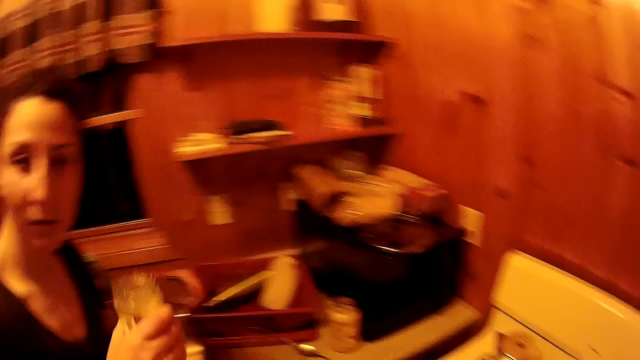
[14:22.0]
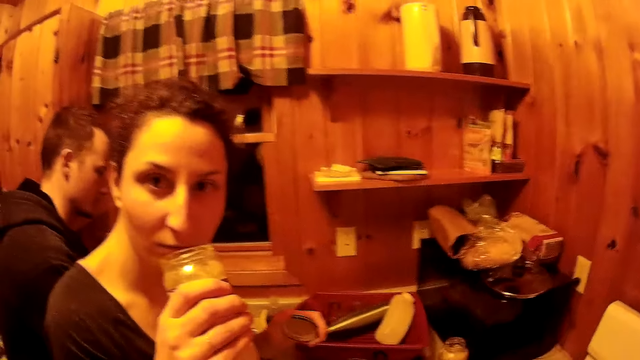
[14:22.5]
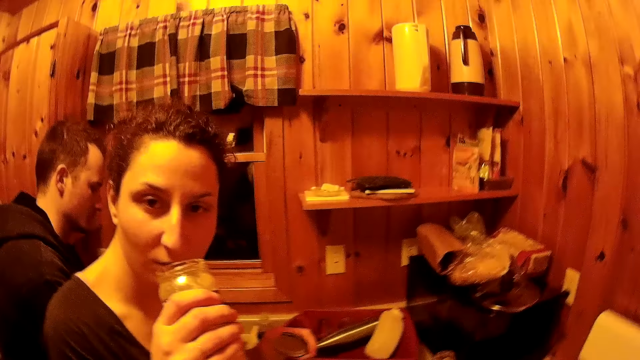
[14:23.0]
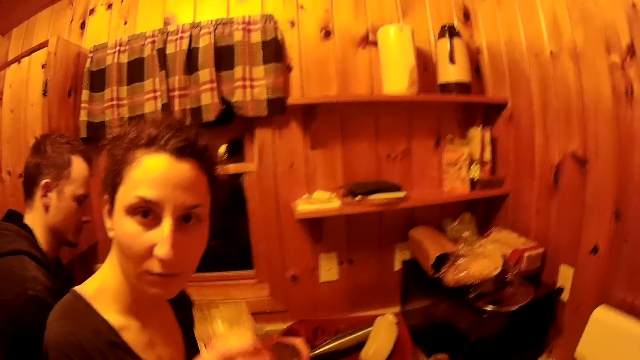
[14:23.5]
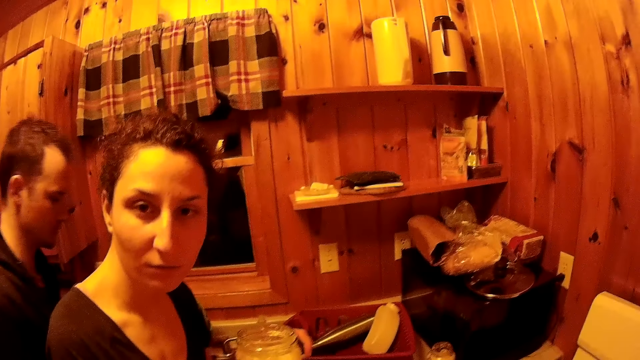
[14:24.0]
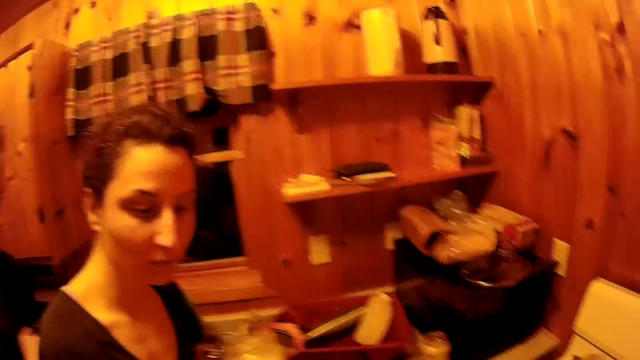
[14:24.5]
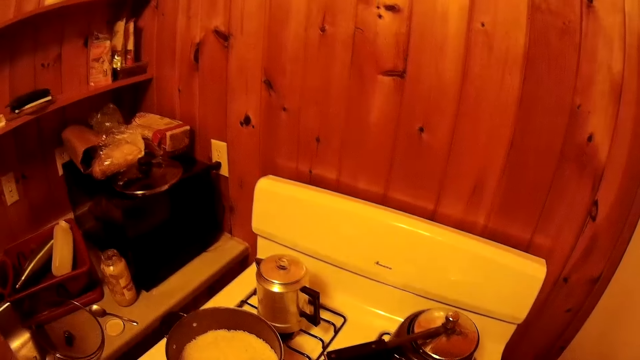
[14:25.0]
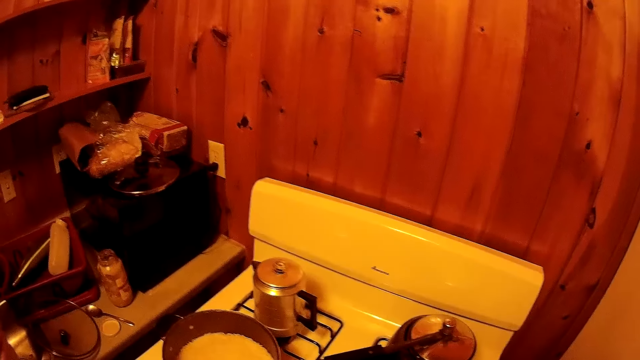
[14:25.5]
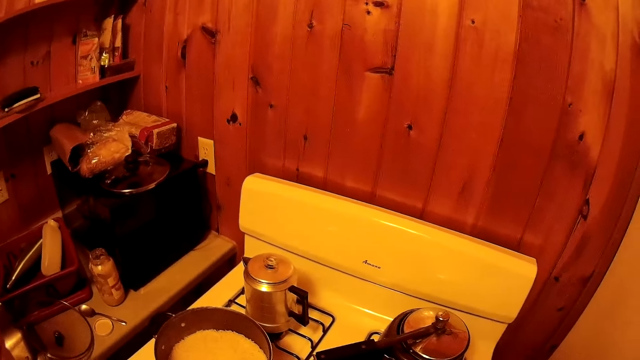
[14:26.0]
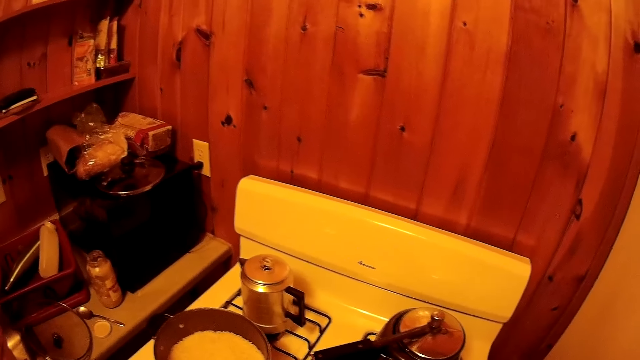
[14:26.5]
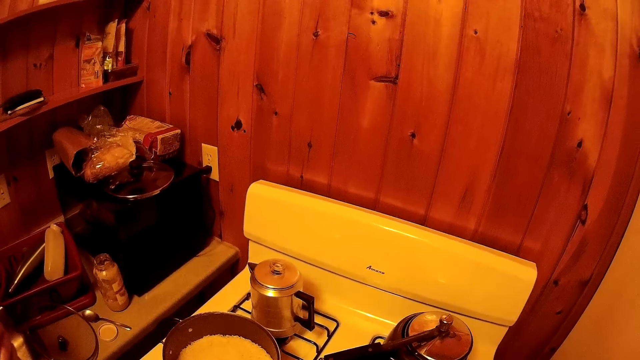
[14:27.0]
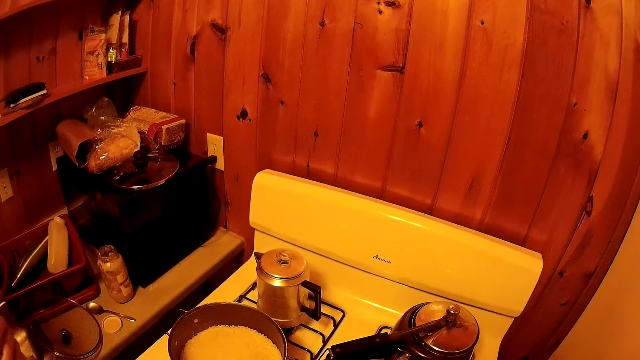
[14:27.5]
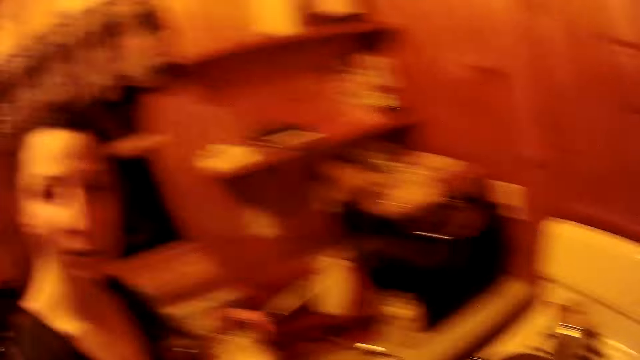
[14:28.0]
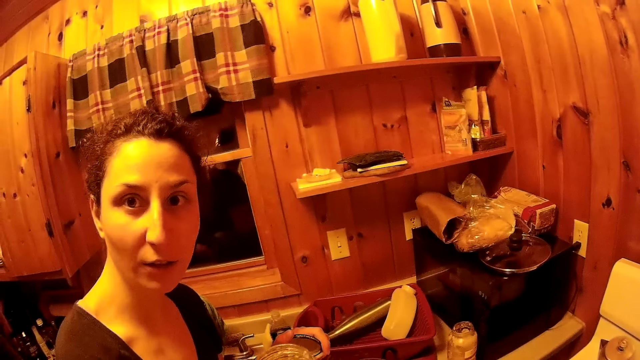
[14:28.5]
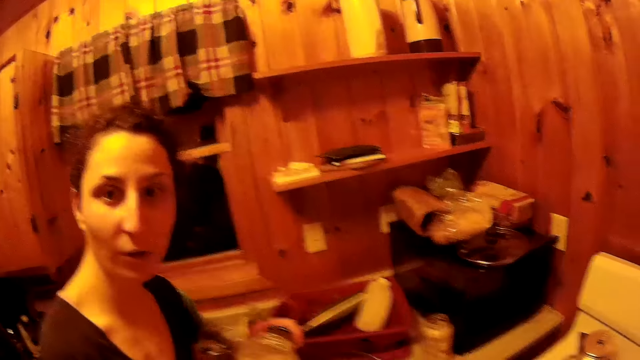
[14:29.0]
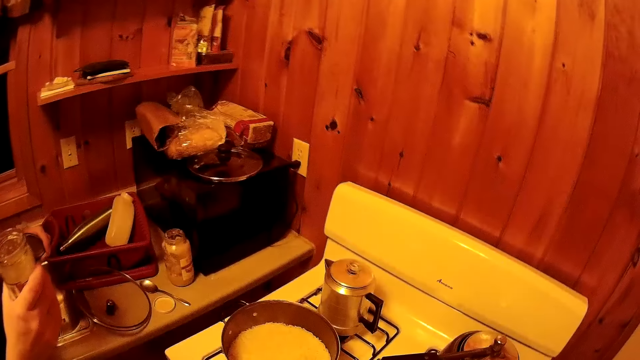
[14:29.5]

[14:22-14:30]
A woman smells something. The woman holds a jar. The camera wearer turns around the room.

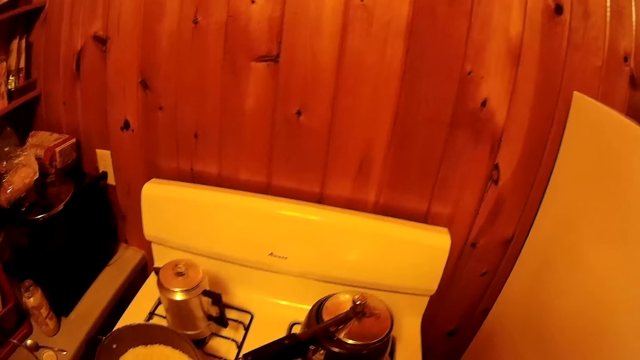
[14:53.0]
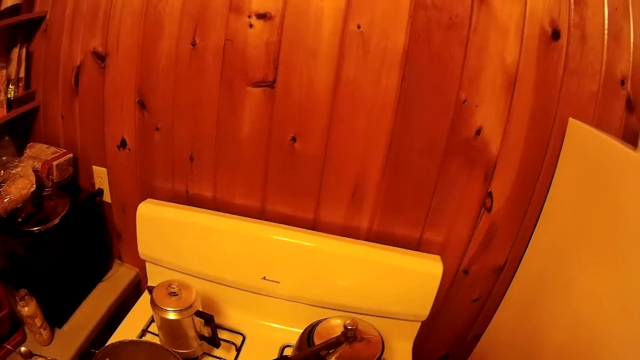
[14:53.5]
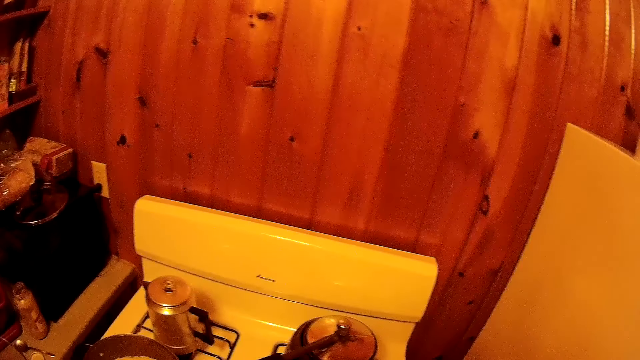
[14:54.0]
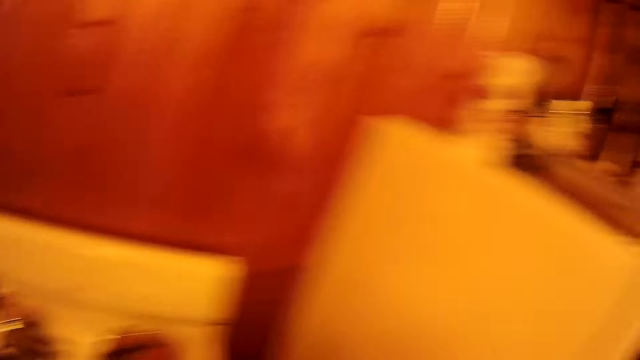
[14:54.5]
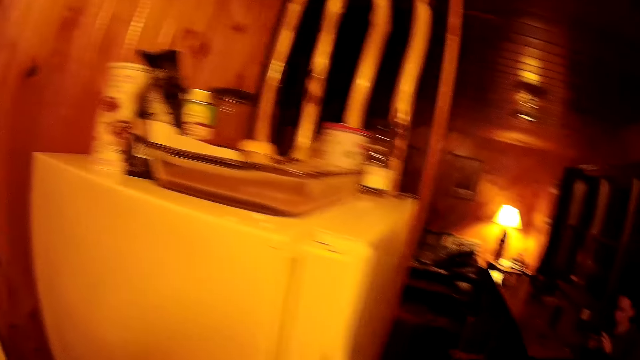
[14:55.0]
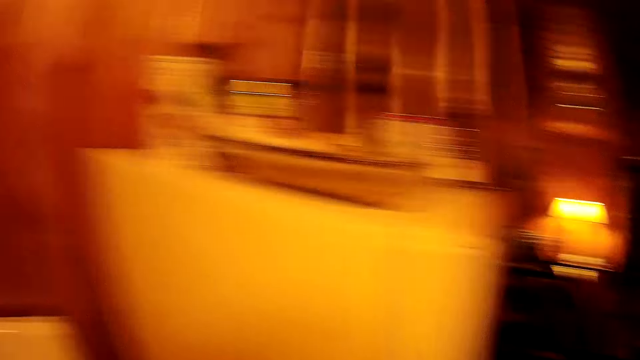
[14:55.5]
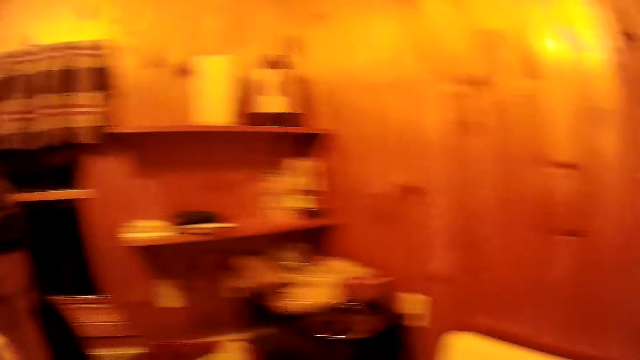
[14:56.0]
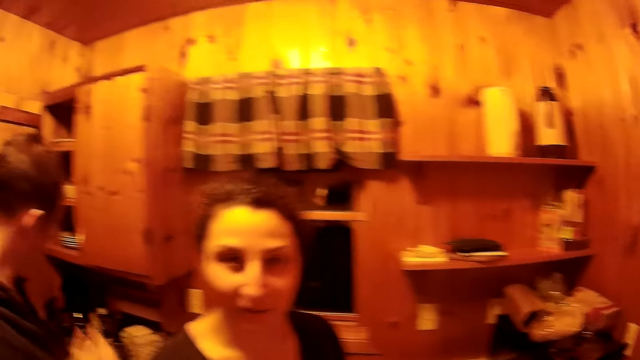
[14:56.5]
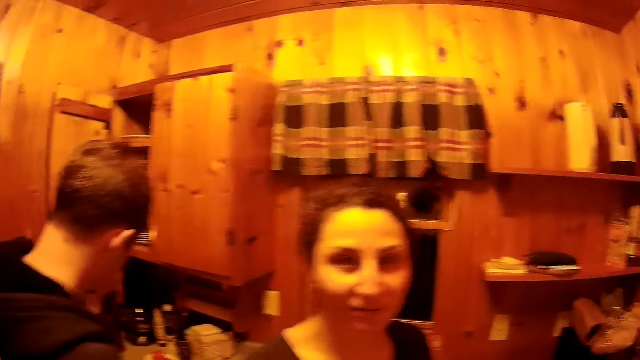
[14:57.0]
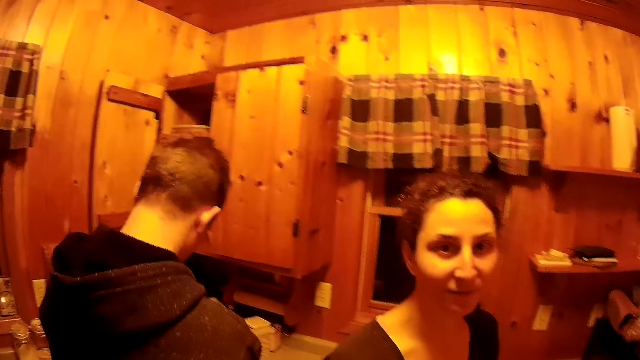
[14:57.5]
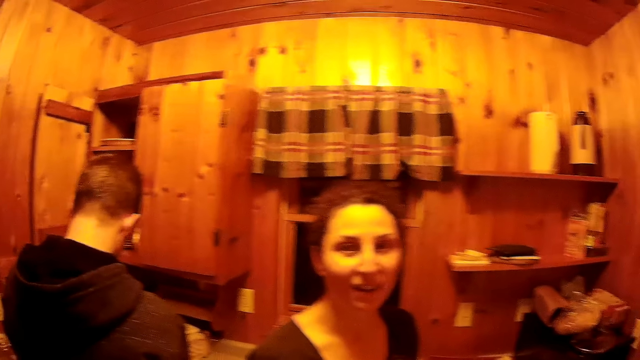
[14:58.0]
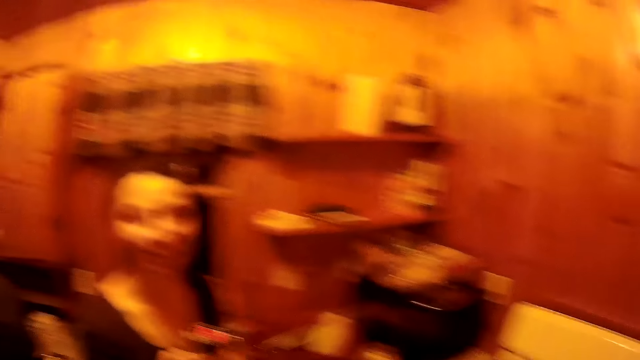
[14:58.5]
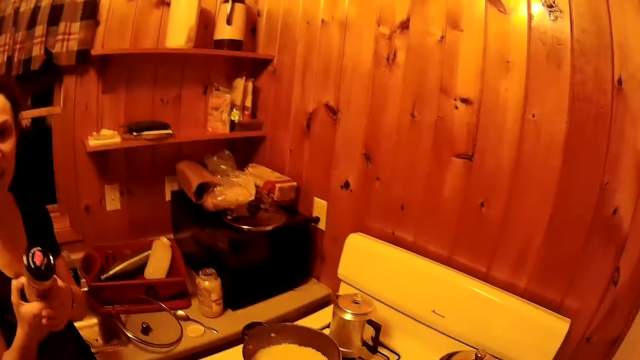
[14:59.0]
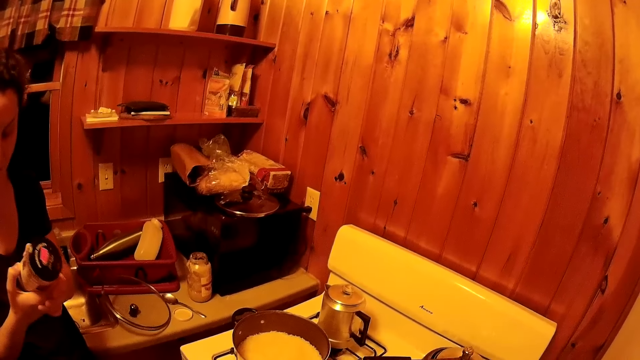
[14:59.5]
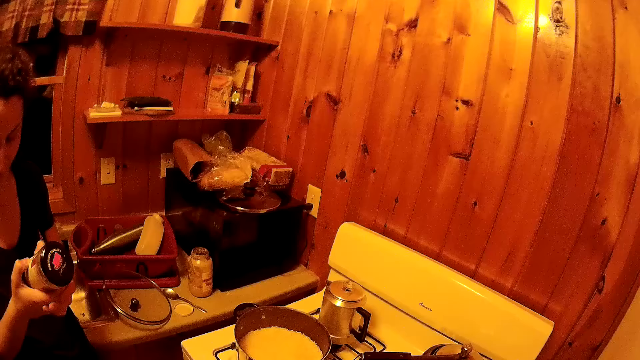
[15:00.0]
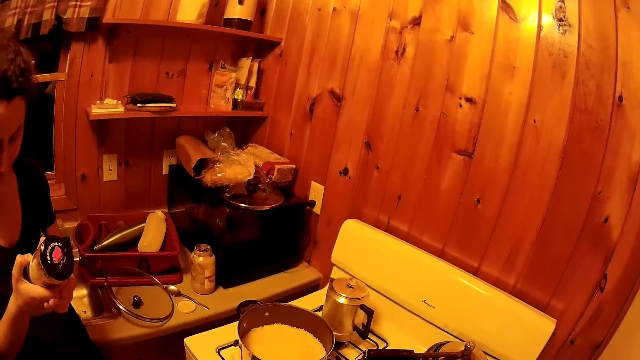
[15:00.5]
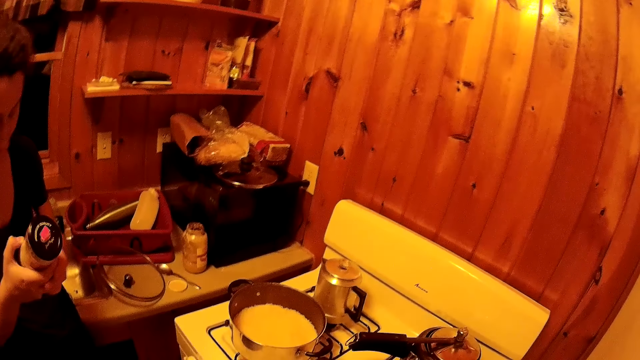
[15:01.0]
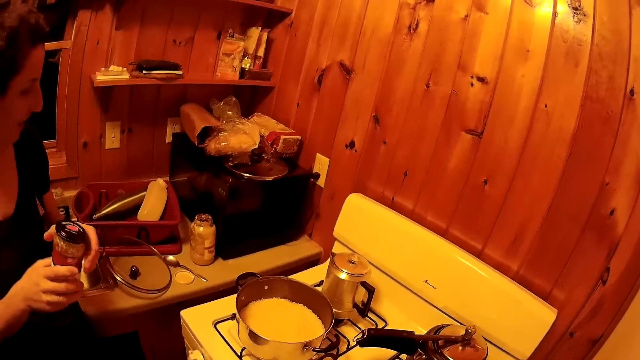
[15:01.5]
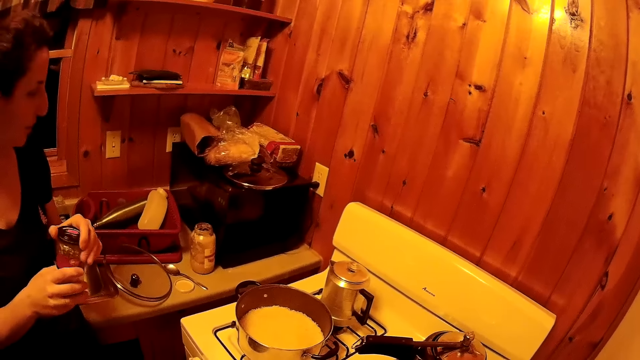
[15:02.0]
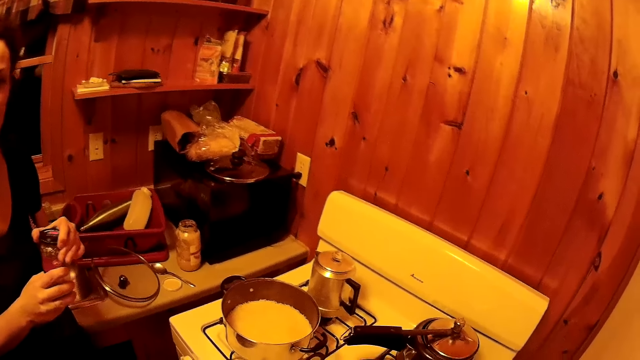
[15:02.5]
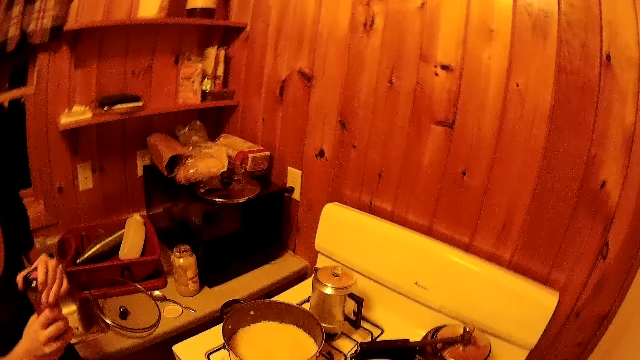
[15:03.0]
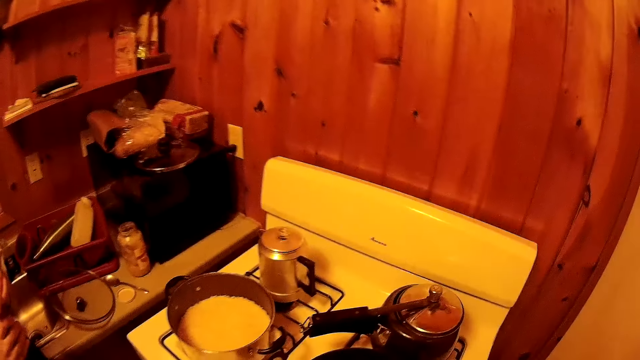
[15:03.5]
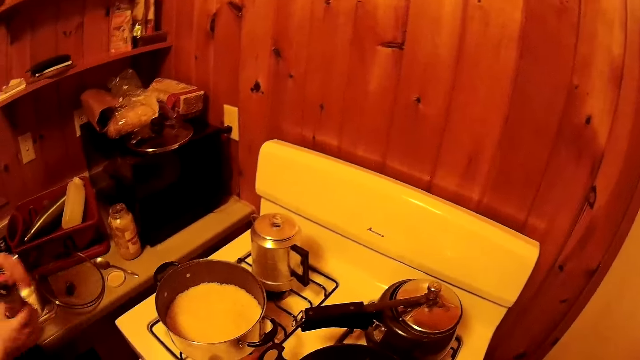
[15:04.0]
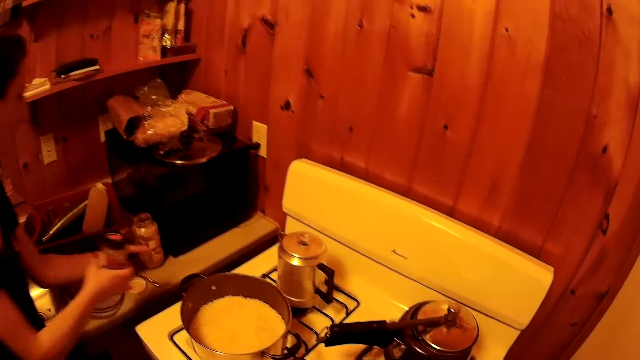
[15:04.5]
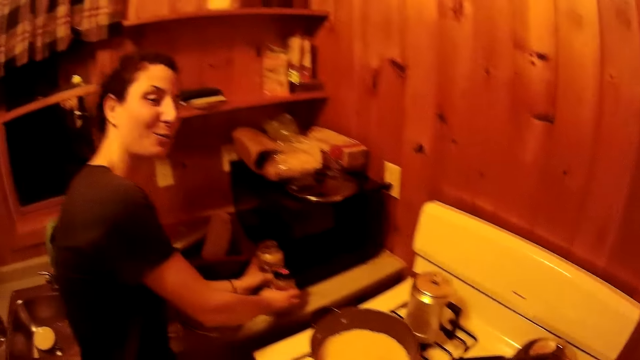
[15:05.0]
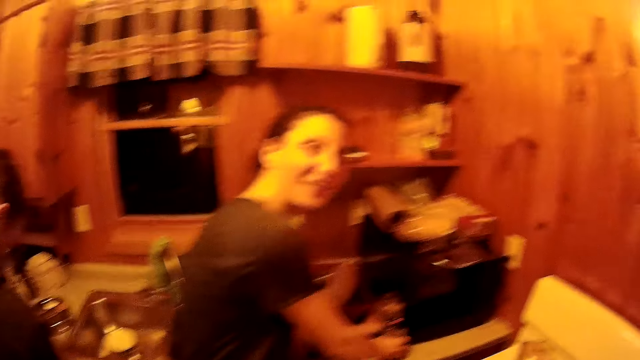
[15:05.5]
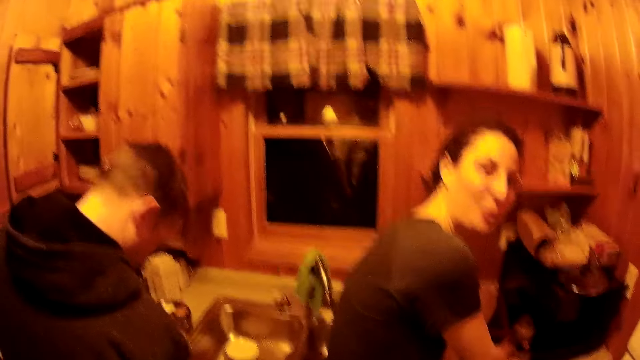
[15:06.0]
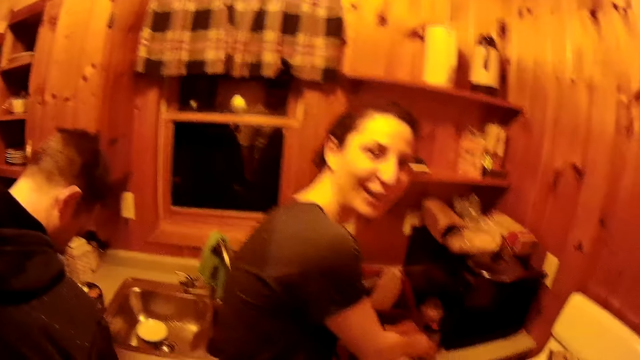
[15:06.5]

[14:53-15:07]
The camera wearer walks around the room. They turn around the room. A woman puts the jar on the kitchen area.
